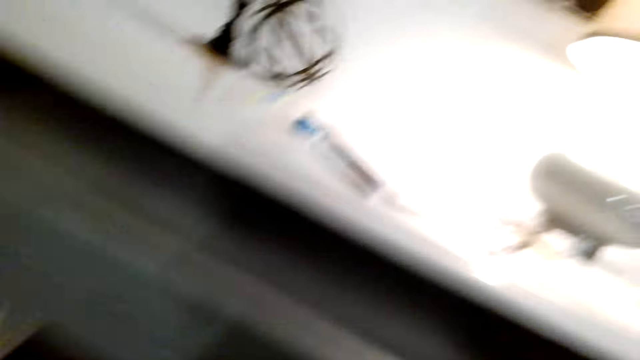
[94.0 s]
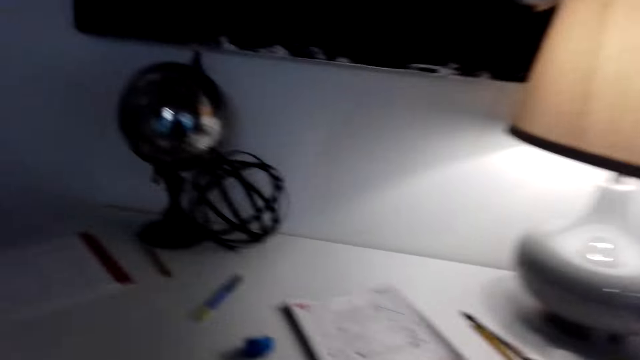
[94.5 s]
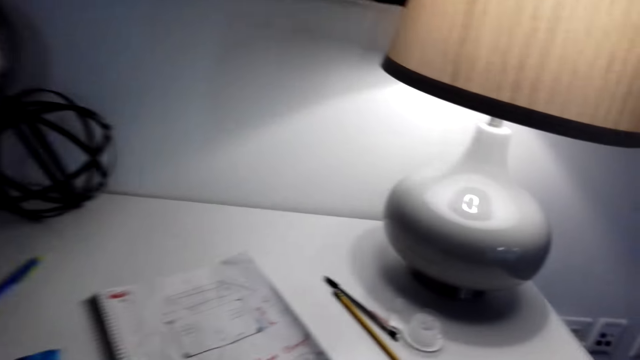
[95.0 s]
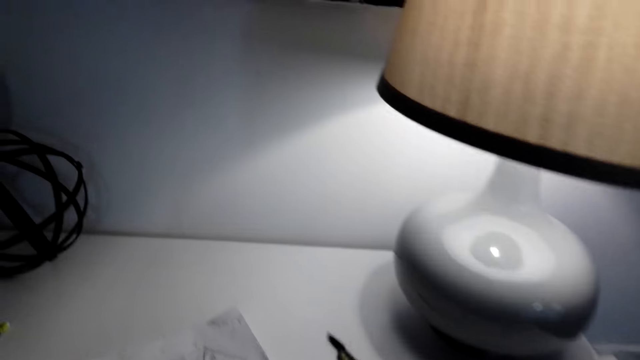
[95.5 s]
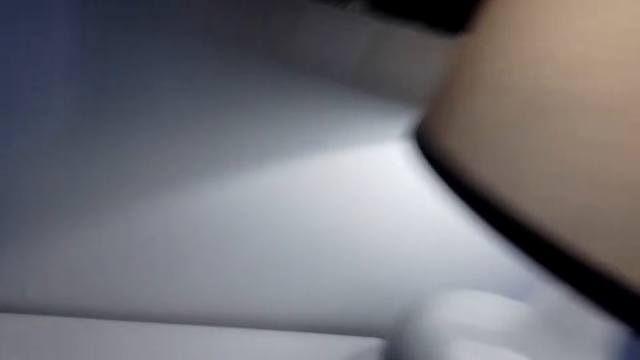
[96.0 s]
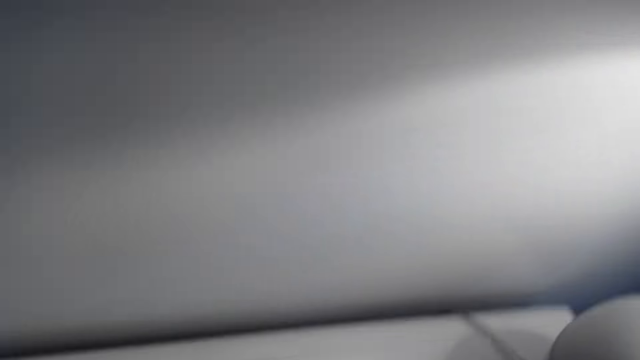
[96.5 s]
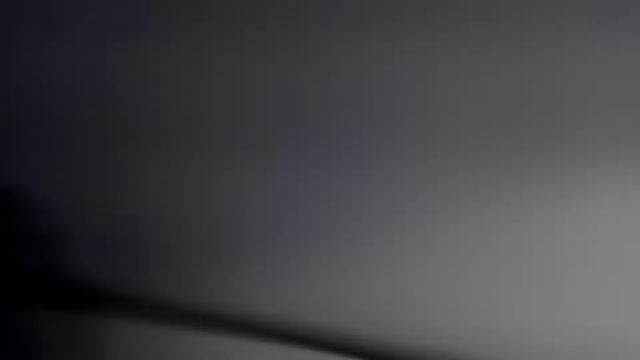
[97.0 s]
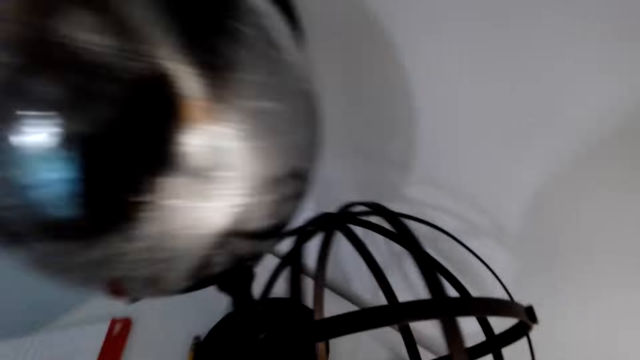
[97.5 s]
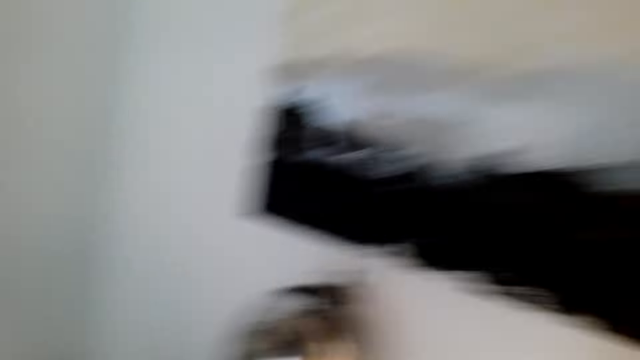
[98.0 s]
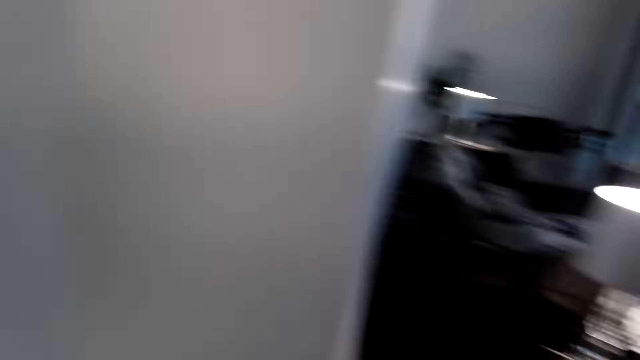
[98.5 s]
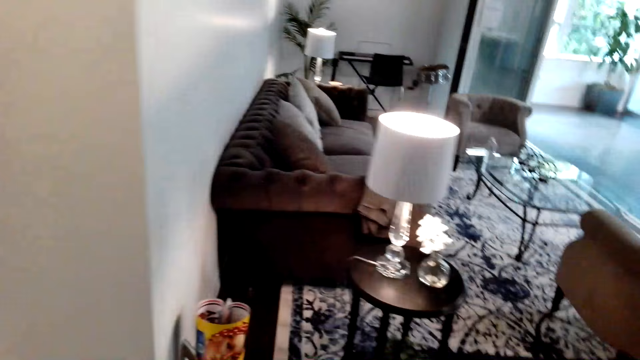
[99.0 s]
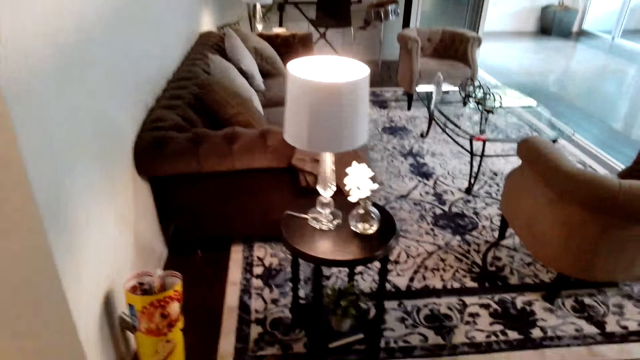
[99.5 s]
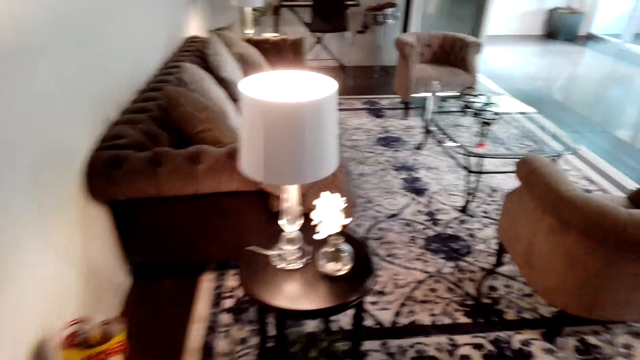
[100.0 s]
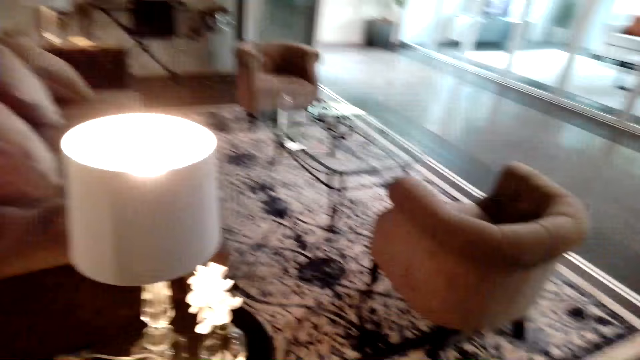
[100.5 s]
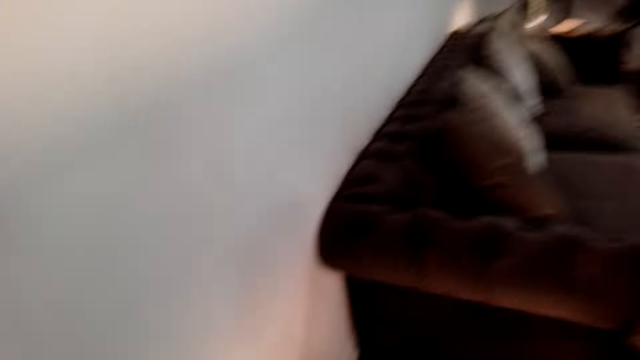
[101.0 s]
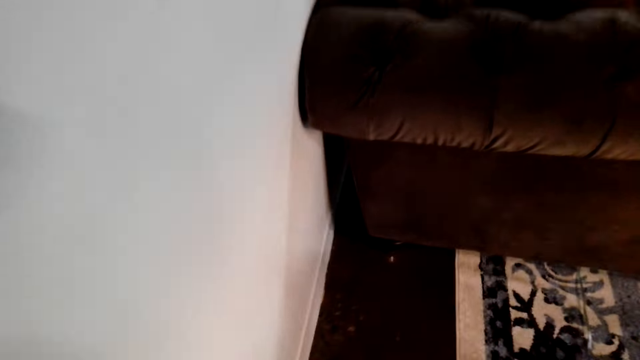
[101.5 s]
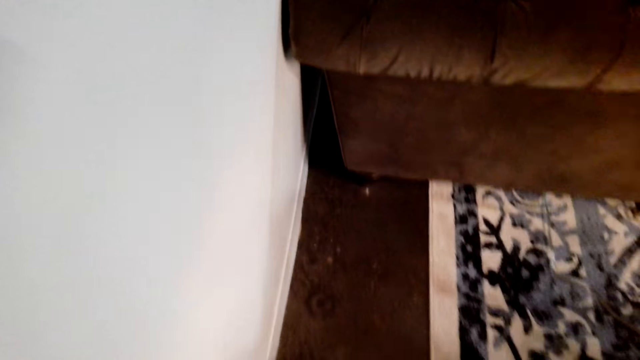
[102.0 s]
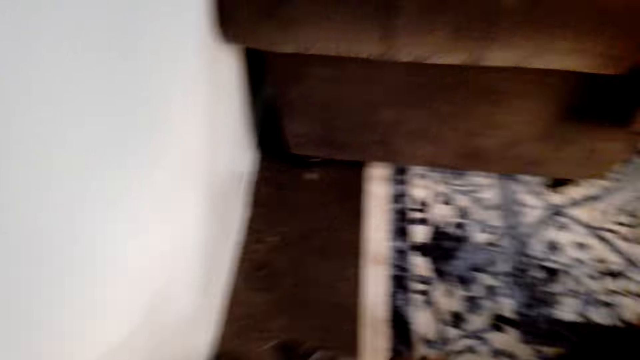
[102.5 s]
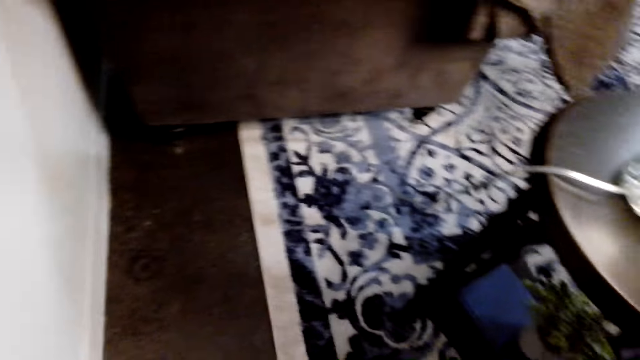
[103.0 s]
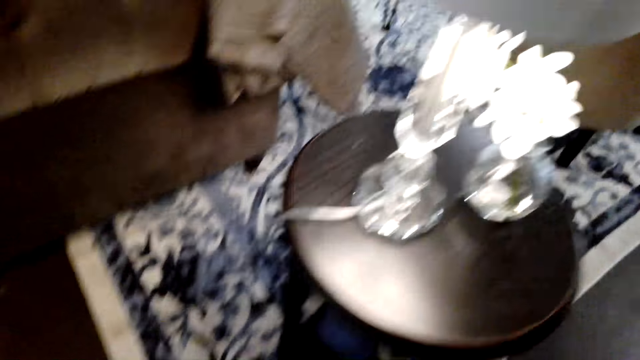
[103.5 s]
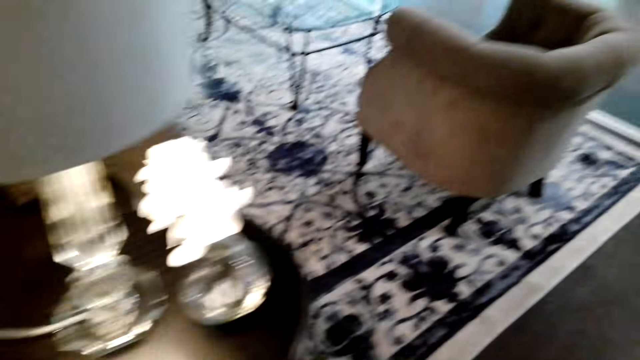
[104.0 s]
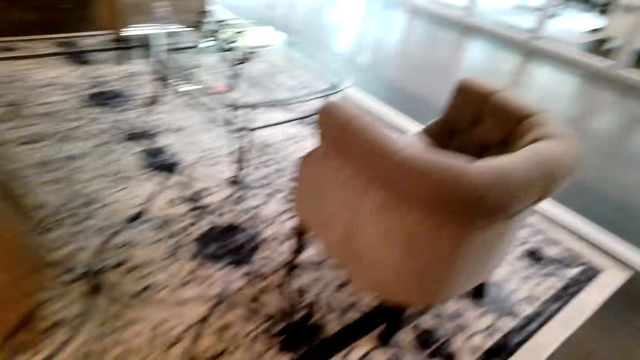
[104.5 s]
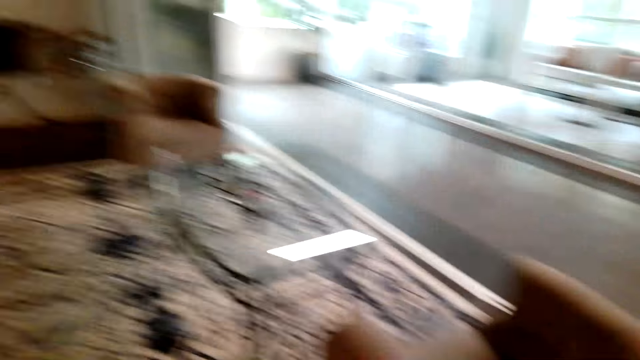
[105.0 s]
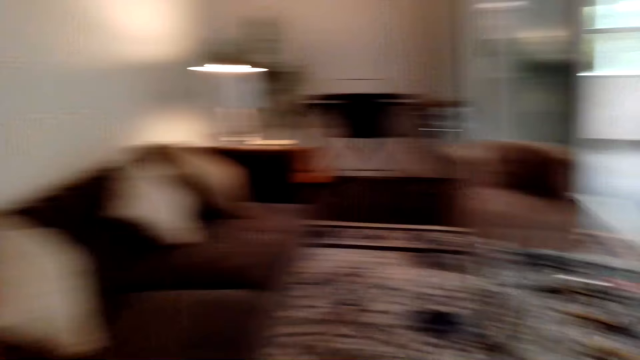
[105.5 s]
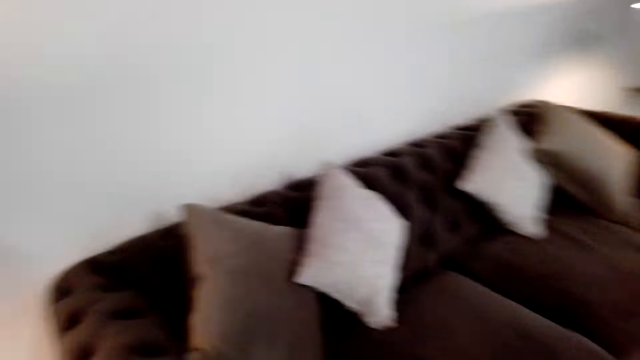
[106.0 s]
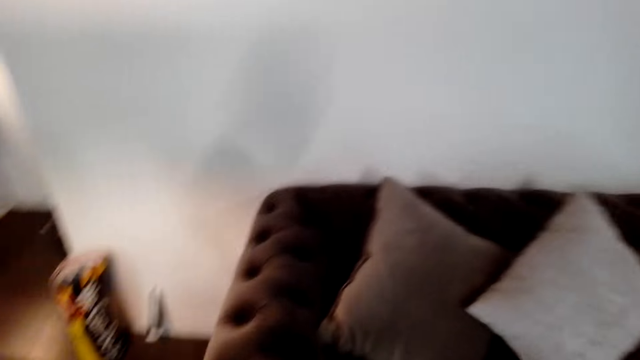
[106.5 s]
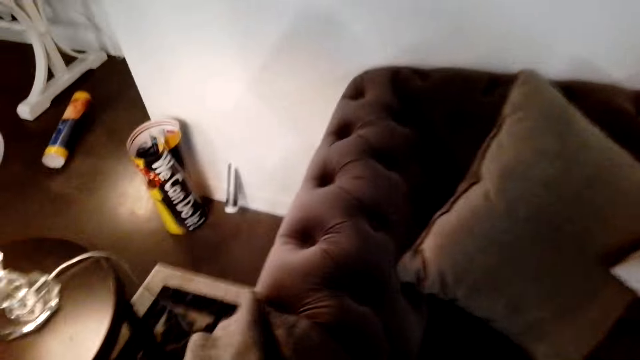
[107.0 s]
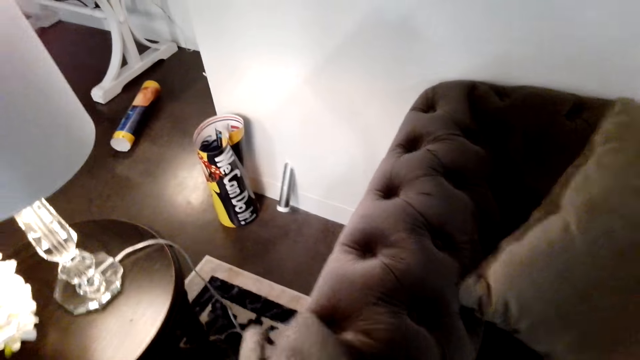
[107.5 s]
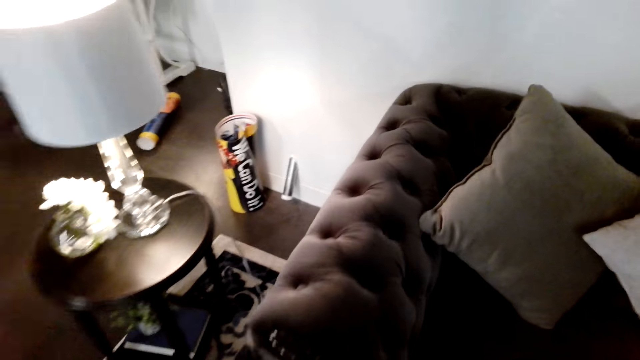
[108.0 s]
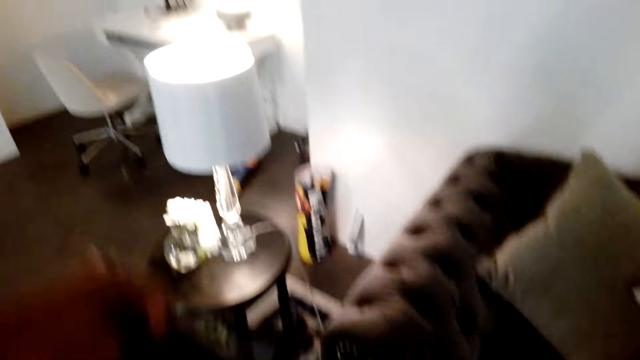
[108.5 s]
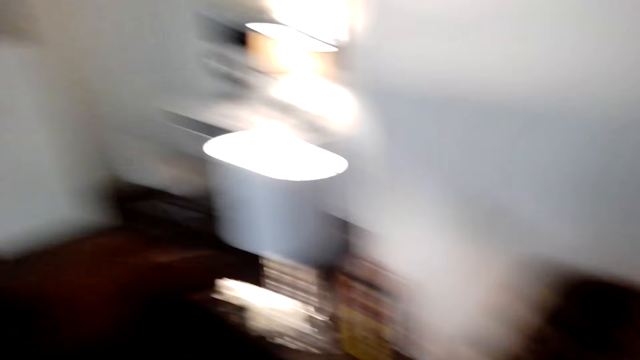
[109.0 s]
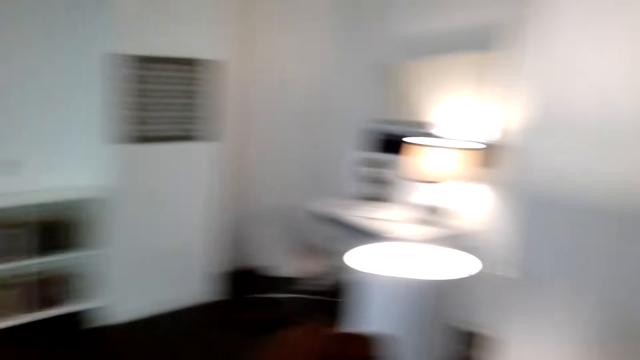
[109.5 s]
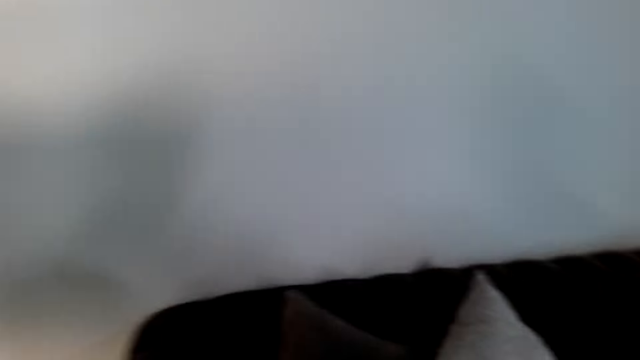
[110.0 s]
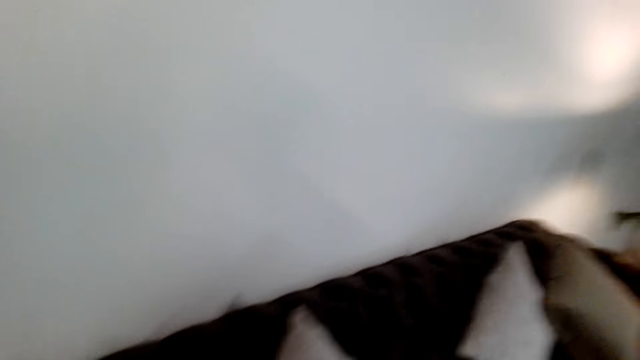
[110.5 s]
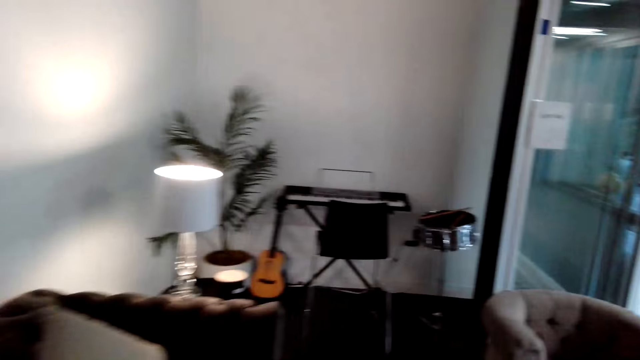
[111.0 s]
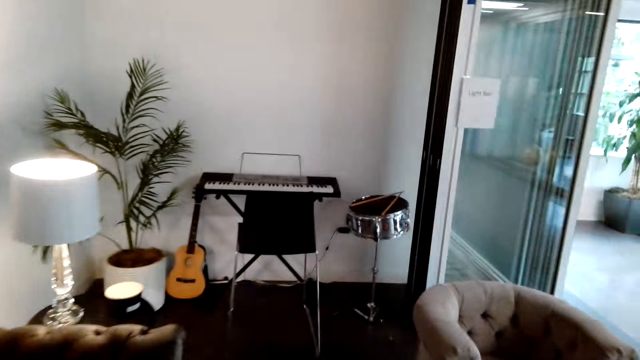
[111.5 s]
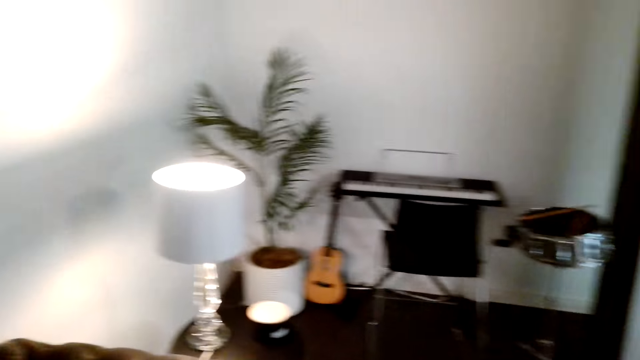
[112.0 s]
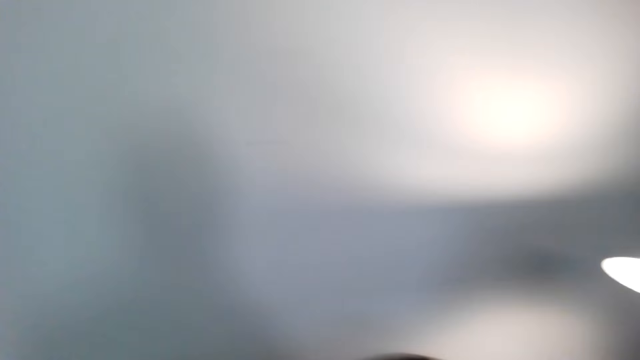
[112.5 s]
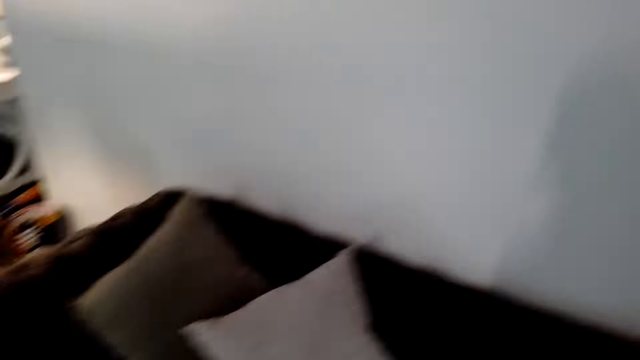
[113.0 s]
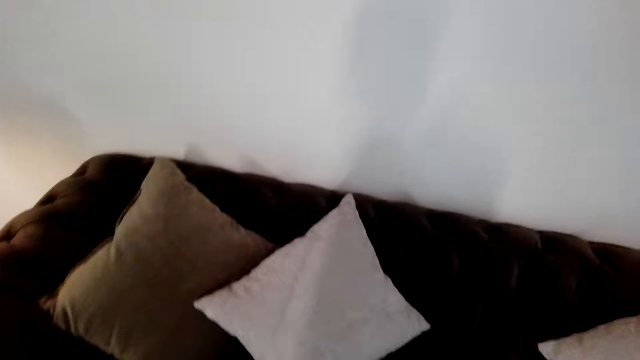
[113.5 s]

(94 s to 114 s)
The camera wearer closes the drawer on the study table. They look on the study table. They turn around. They pick something on the floor. They walk round the table lamp.
